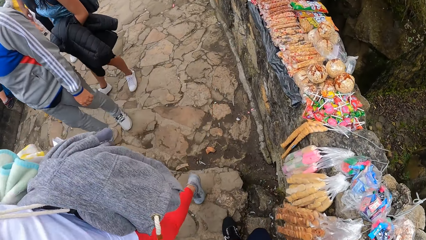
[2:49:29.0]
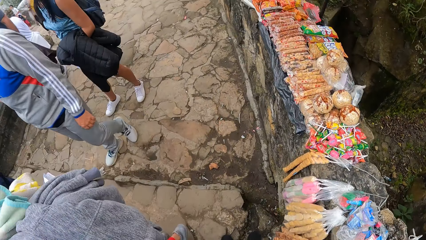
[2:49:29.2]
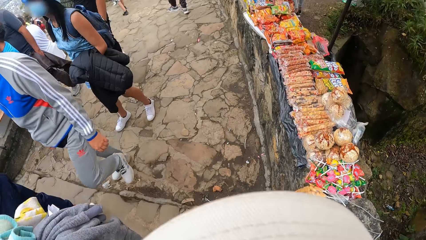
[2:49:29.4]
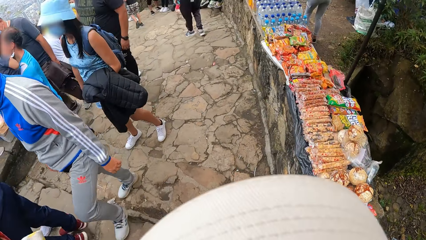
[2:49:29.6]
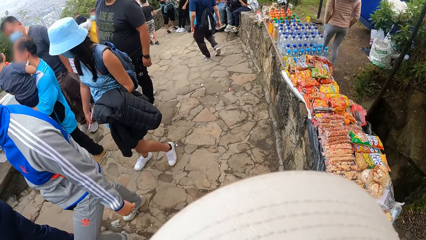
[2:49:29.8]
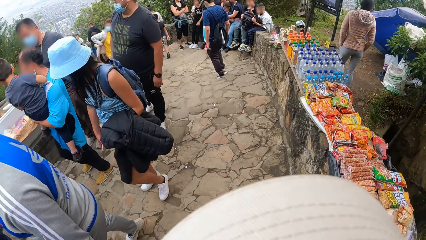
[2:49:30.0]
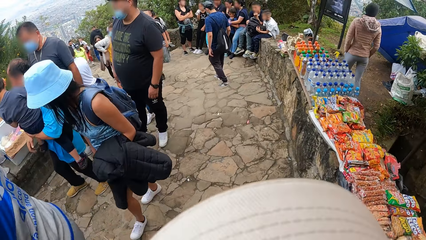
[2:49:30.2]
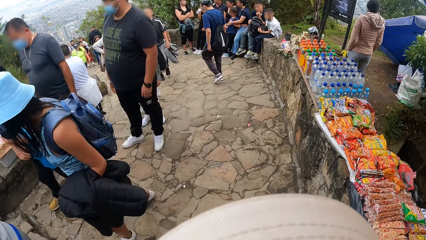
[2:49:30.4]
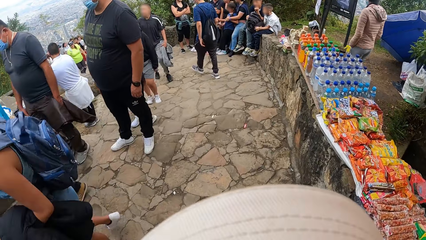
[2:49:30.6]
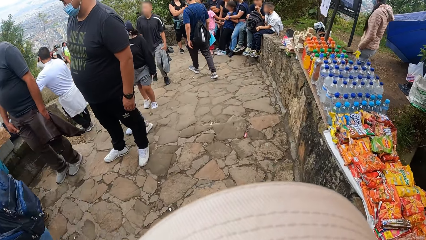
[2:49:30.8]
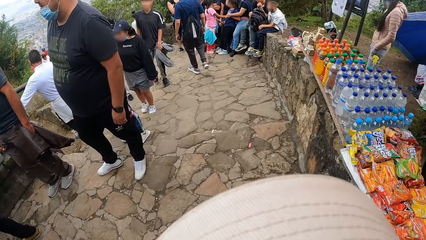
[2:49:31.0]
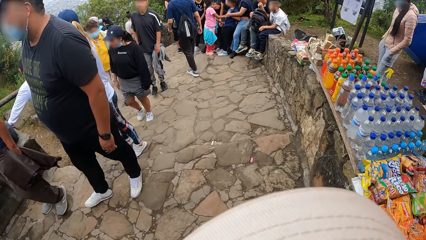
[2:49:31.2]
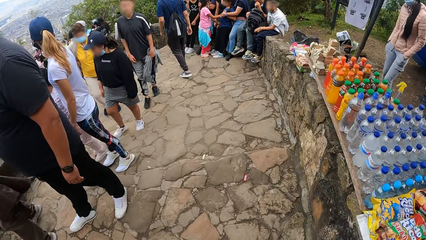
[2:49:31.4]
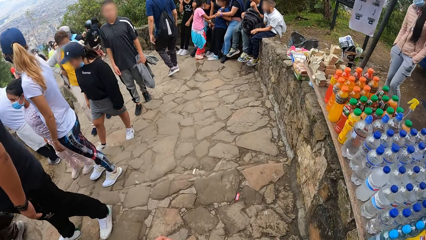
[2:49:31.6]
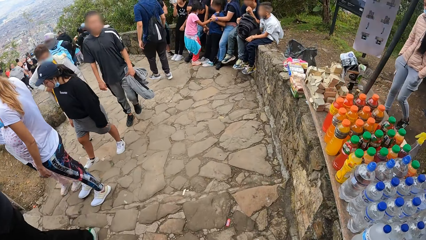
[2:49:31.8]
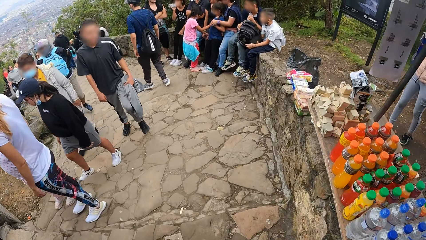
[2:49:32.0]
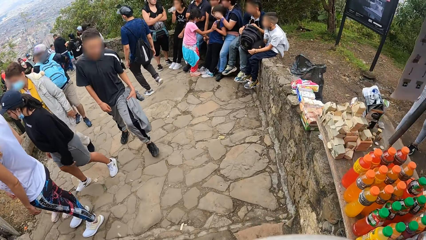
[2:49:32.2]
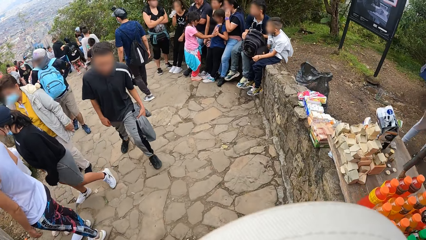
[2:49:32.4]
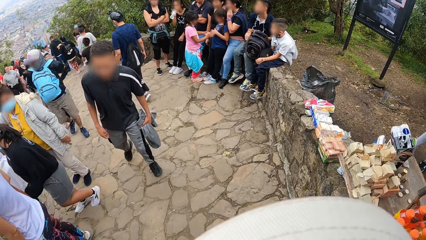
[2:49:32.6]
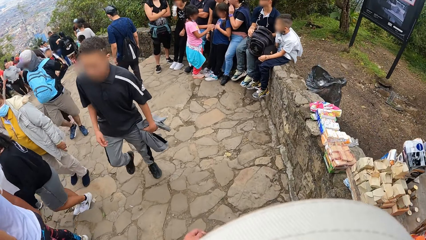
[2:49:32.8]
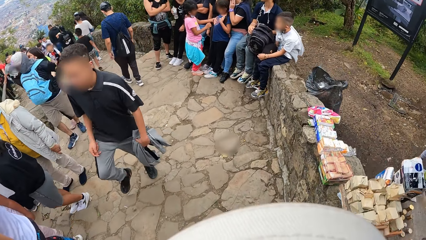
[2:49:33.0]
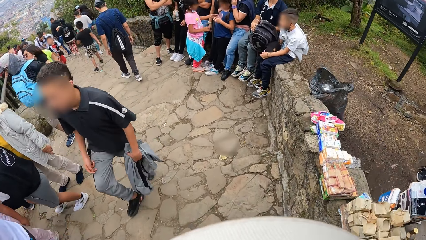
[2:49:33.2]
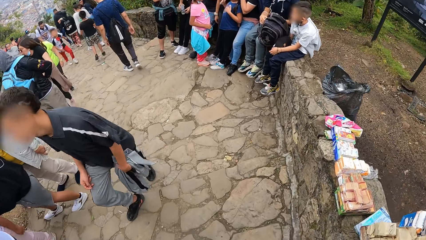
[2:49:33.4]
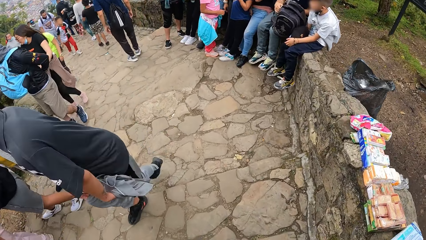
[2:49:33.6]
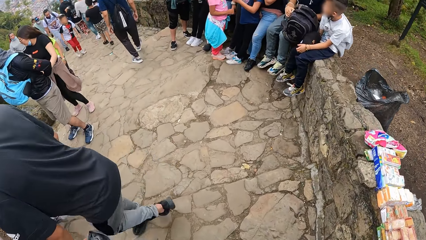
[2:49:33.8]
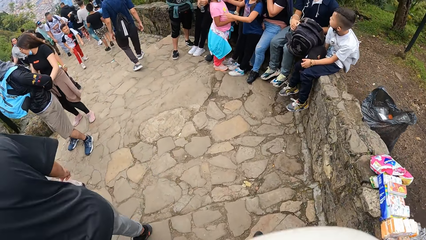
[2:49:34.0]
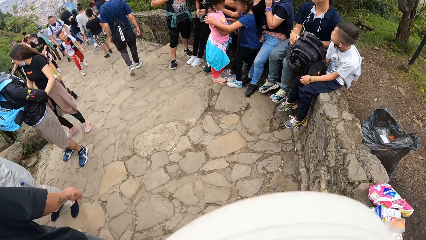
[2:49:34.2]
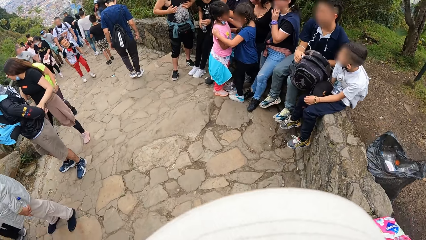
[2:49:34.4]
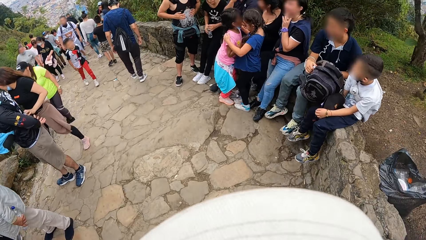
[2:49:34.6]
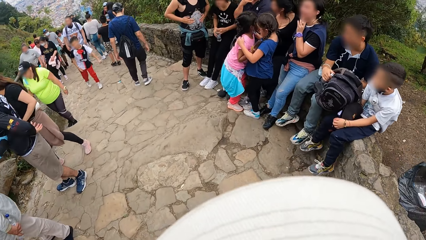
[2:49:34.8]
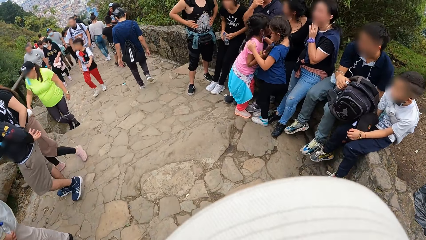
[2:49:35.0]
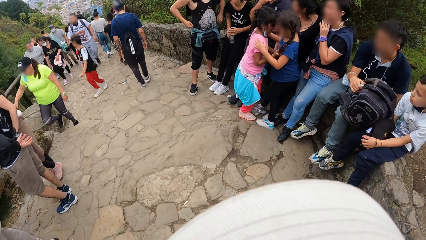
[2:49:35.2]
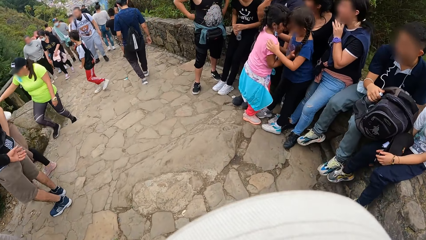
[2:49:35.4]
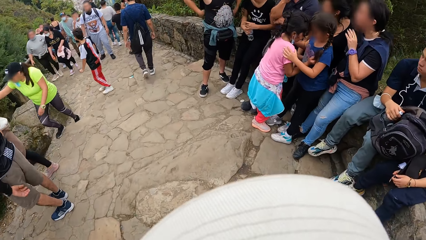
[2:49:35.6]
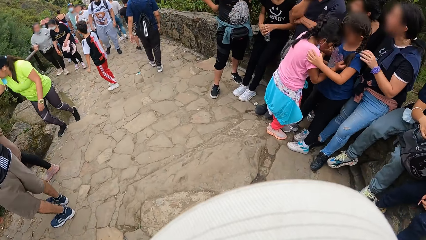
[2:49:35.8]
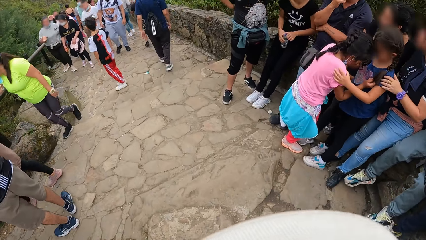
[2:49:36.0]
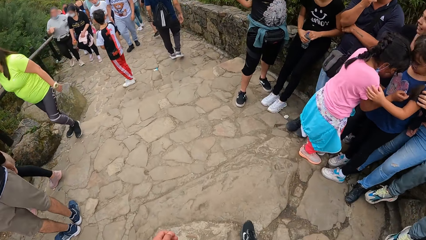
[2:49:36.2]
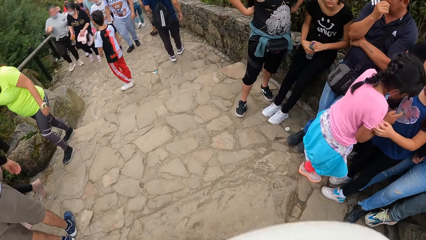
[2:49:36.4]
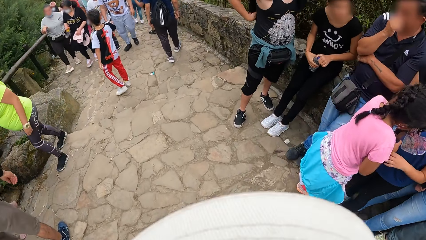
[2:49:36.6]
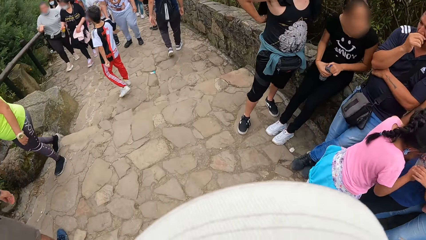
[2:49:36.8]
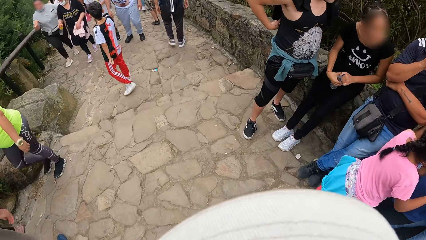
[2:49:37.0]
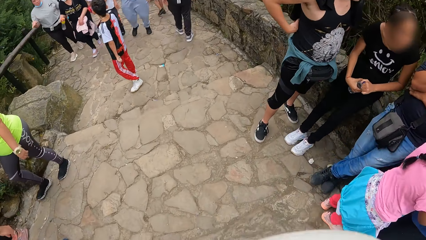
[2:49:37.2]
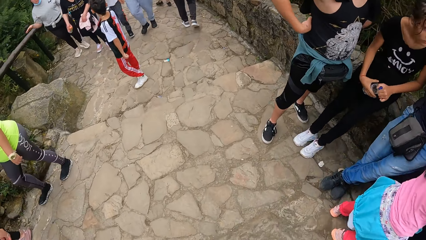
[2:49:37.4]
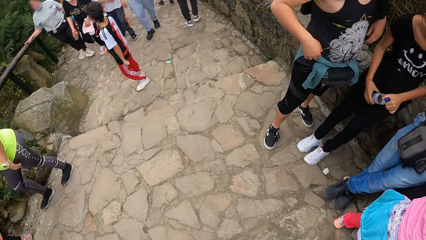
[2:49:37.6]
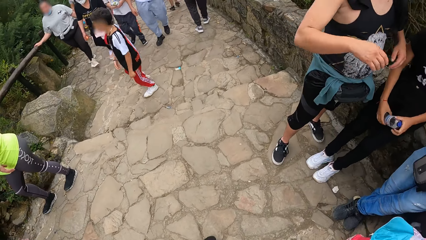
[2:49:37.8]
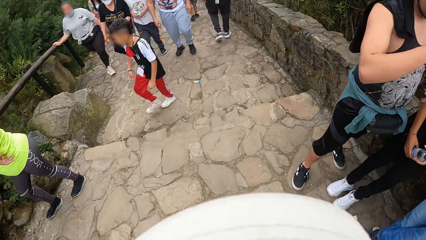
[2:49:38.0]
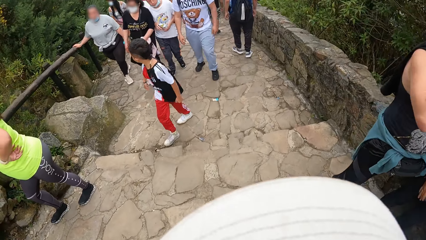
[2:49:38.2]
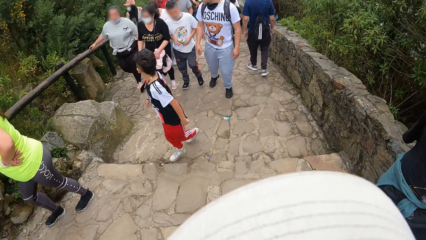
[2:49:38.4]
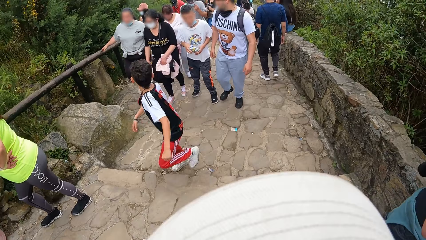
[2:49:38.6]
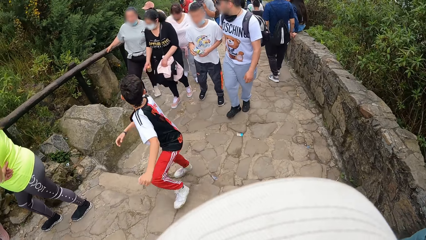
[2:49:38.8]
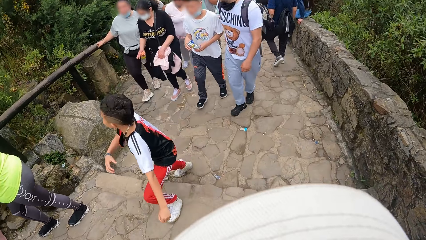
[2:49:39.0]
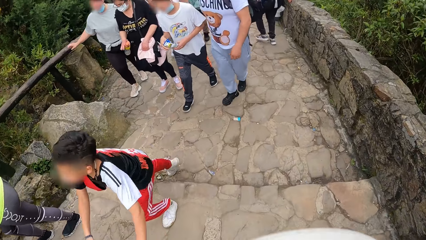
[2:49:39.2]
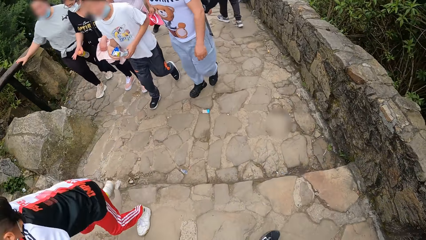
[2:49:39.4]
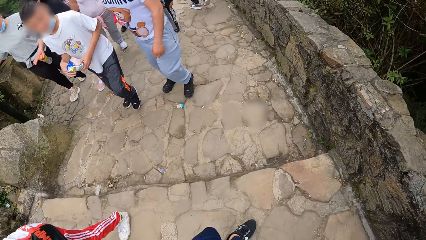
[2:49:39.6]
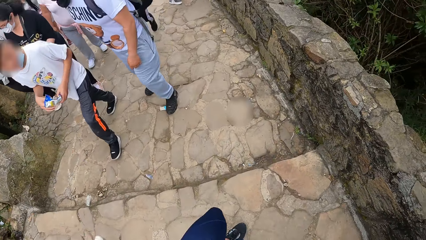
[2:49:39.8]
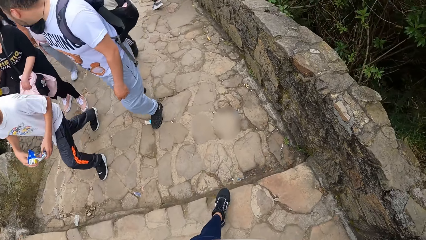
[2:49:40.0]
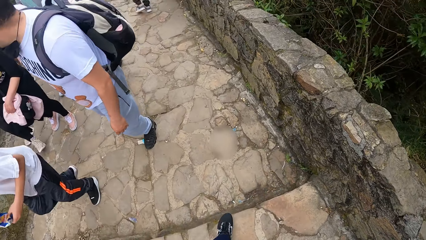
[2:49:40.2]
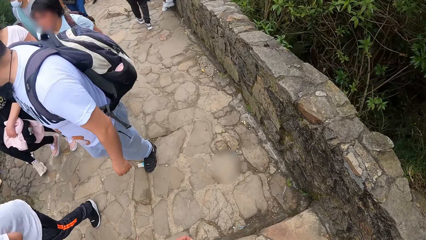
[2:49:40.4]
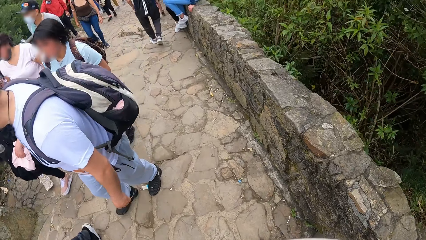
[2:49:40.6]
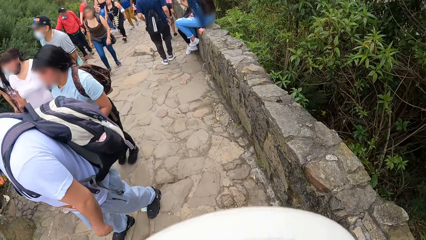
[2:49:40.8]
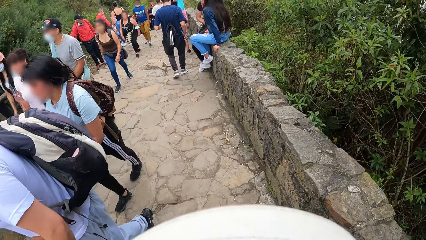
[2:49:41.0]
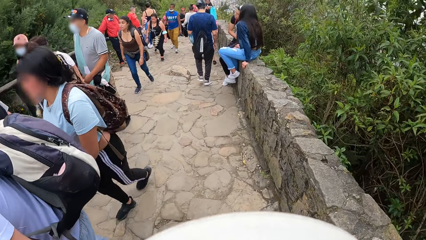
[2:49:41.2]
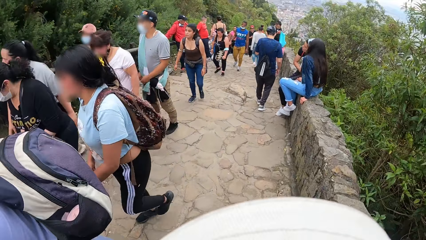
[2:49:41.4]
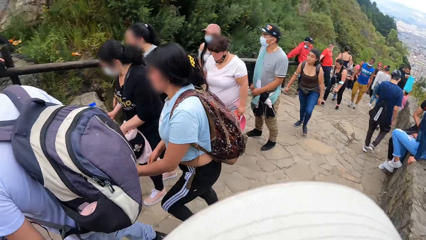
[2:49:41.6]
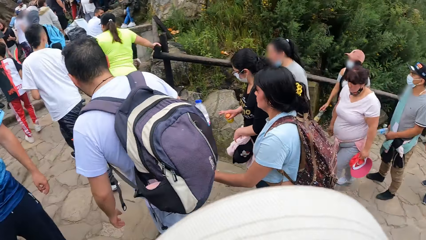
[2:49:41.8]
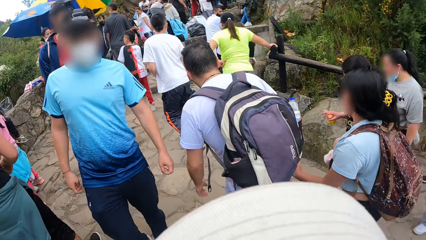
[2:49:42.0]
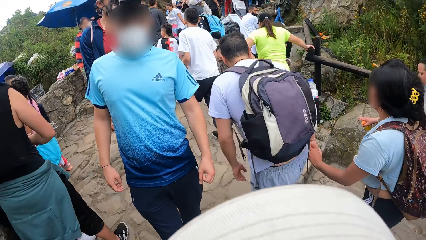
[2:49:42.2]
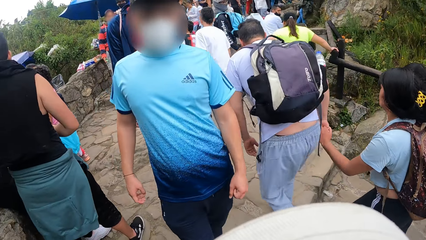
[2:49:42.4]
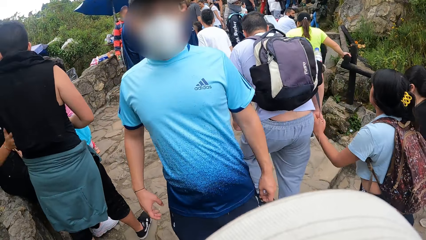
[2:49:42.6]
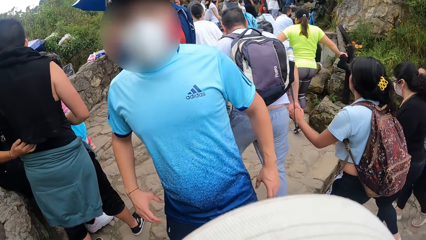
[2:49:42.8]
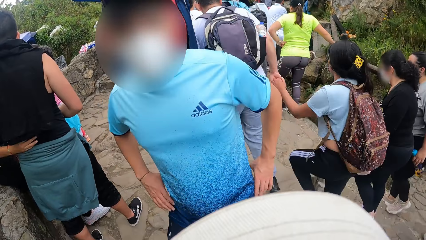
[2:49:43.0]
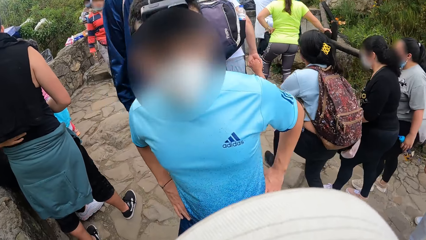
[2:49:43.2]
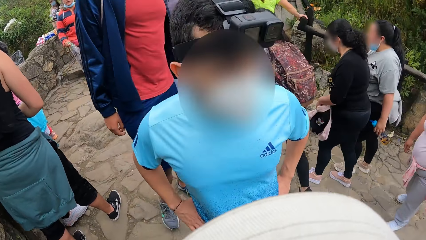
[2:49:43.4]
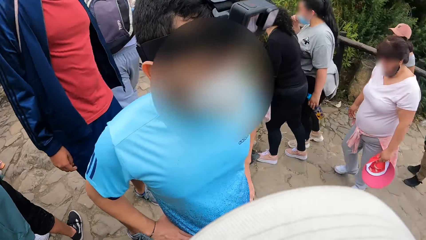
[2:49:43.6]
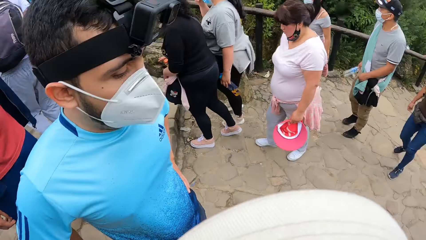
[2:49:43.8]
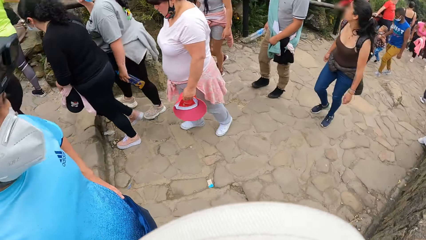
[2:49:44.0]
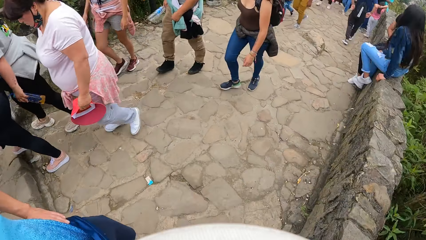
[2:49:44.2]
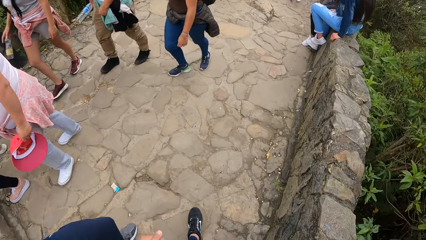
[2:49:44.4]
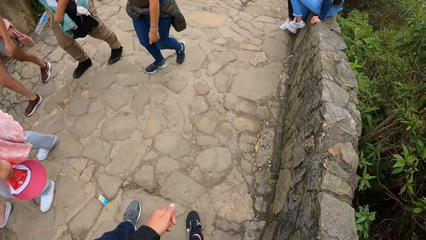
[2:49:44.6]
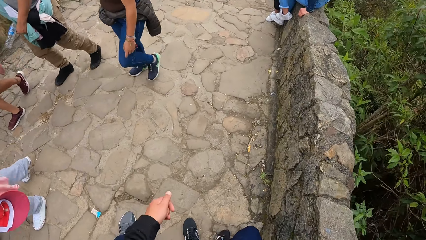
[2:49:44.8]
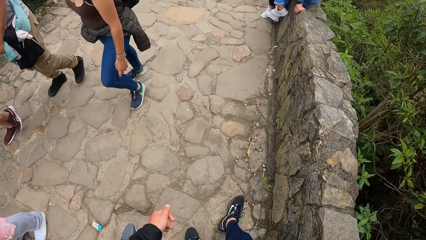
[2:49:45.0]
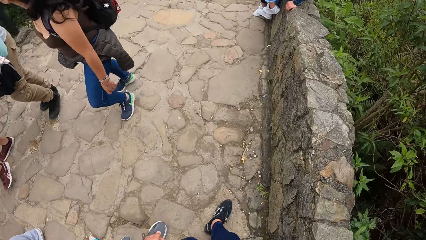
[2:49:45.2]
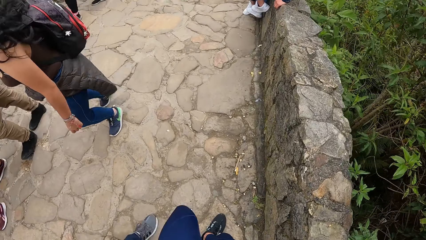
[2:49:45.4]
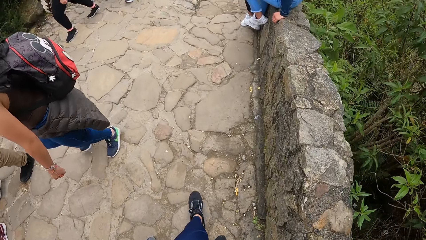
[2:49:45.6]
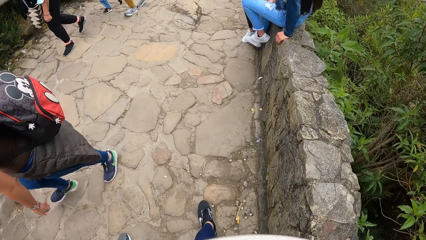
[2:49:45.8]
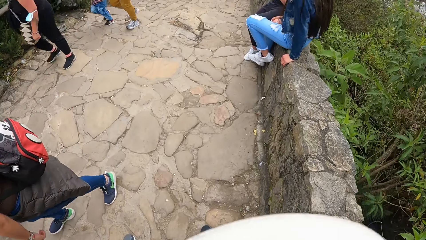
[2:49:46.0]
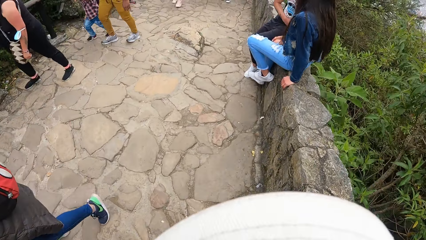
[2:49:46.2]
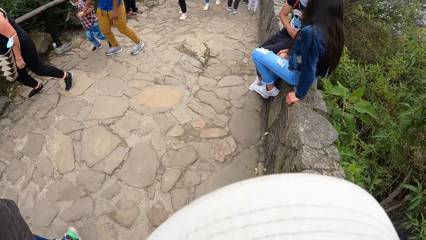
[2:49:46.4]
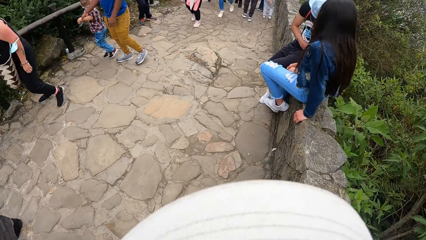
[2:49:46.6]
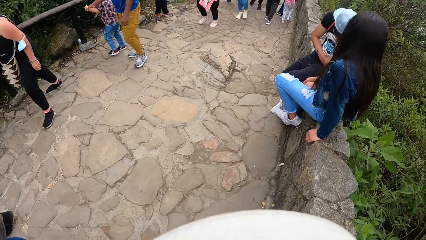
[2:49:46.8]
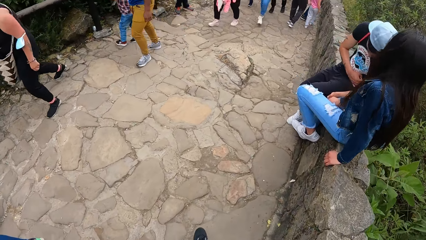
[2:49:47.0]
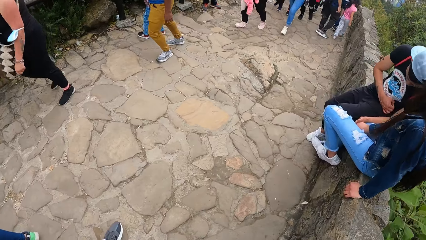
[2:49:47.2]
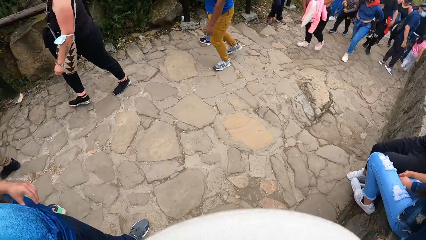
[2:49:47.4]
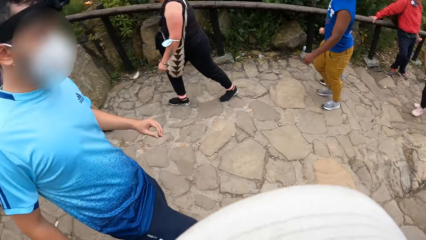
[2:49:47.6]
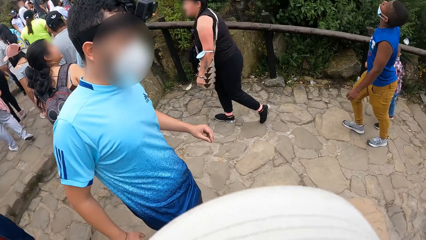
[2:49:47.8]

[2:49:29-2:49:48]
The camera wearer walks around. They interact with a man. They look around. They walk around.
